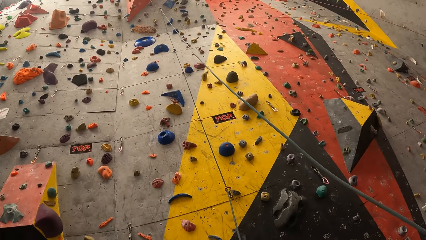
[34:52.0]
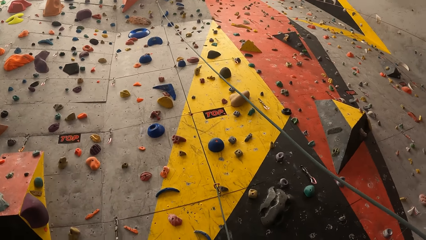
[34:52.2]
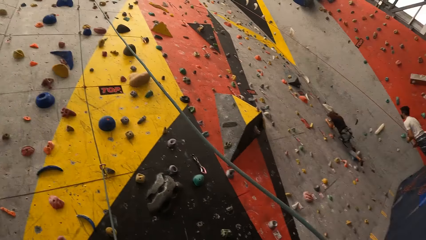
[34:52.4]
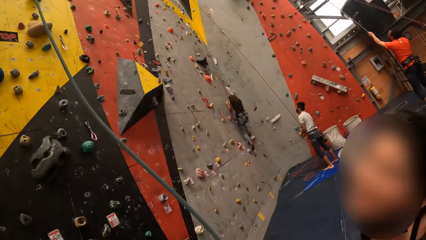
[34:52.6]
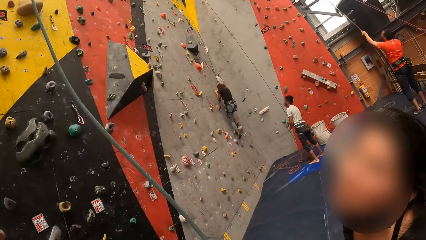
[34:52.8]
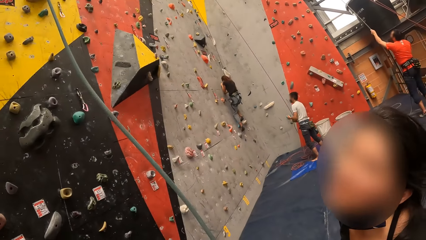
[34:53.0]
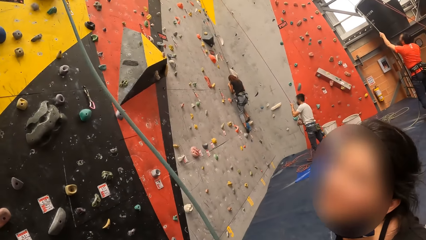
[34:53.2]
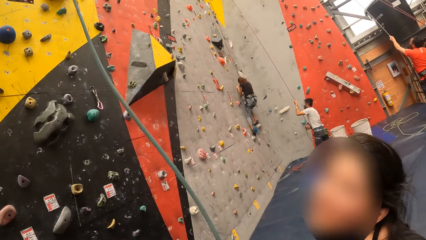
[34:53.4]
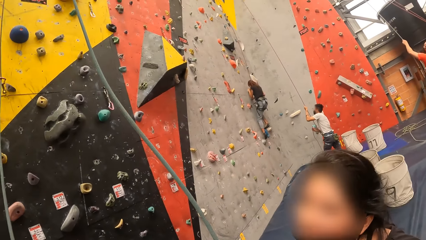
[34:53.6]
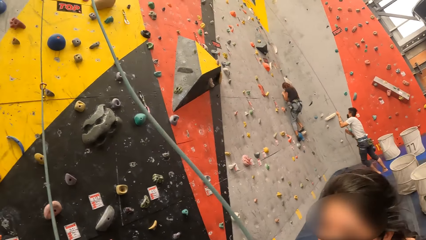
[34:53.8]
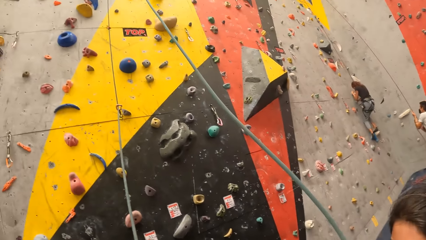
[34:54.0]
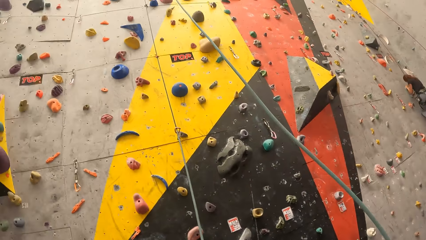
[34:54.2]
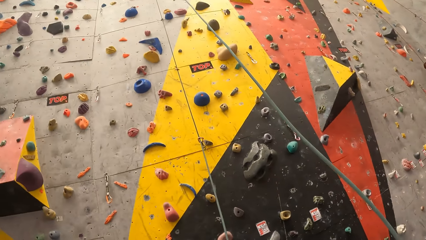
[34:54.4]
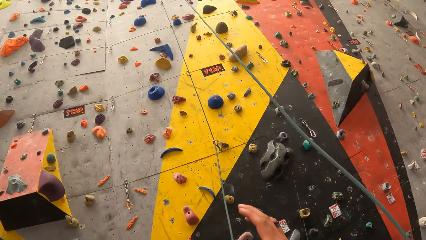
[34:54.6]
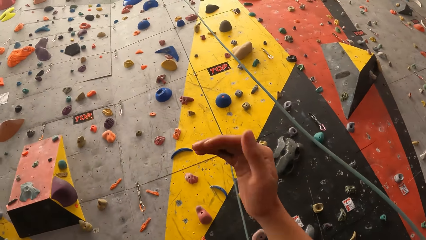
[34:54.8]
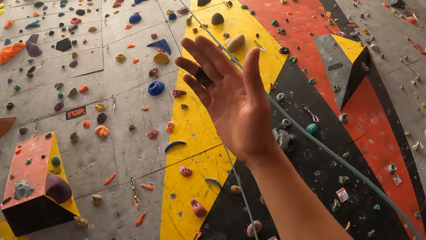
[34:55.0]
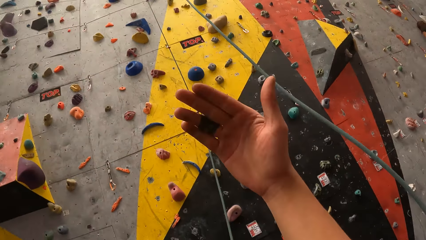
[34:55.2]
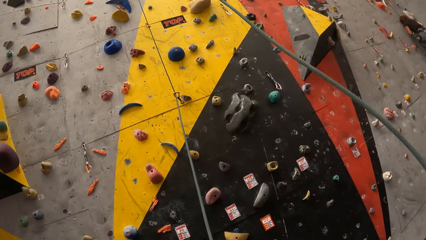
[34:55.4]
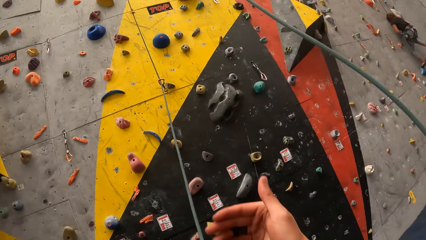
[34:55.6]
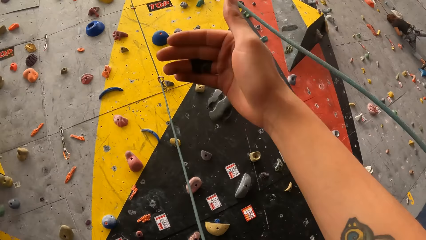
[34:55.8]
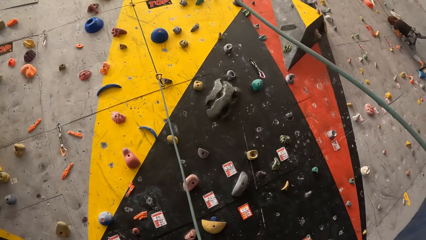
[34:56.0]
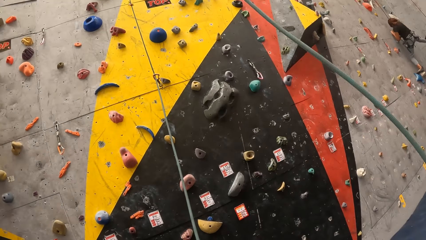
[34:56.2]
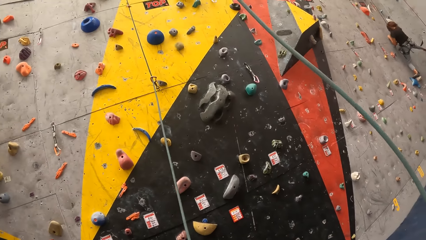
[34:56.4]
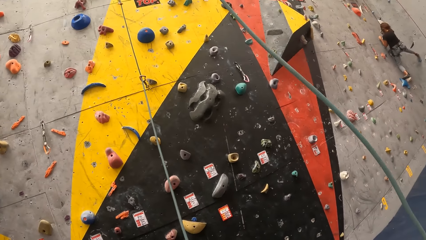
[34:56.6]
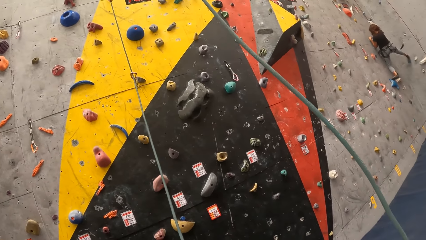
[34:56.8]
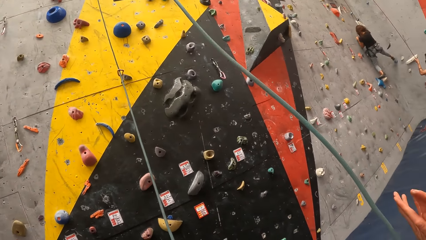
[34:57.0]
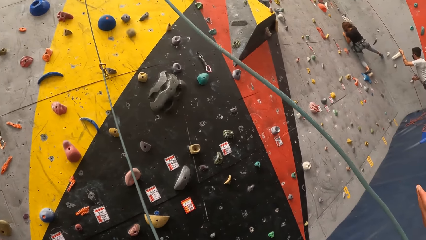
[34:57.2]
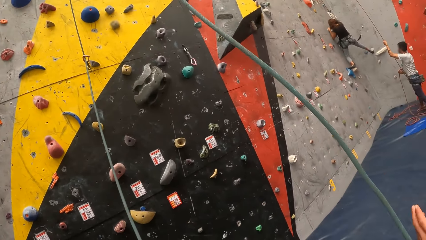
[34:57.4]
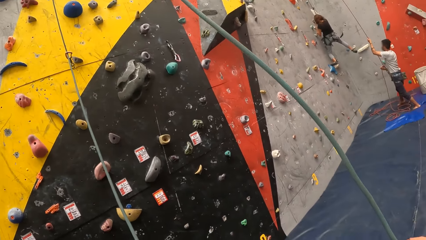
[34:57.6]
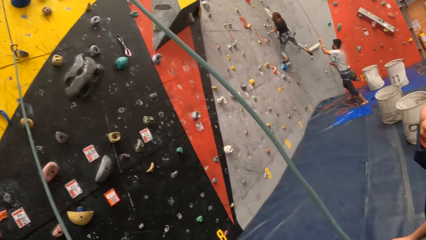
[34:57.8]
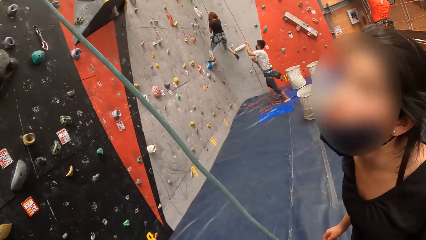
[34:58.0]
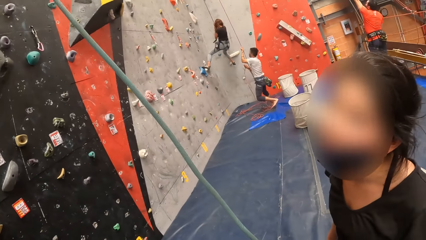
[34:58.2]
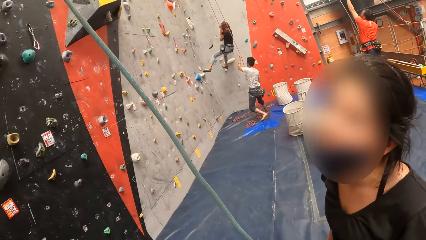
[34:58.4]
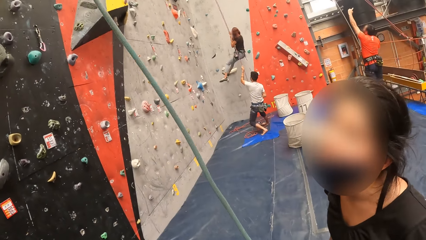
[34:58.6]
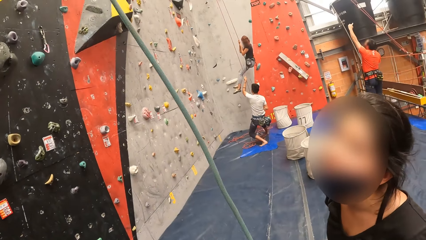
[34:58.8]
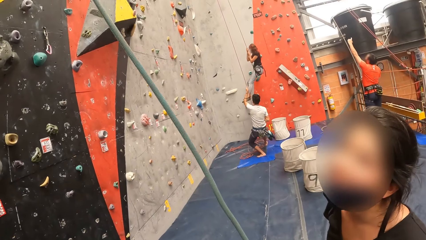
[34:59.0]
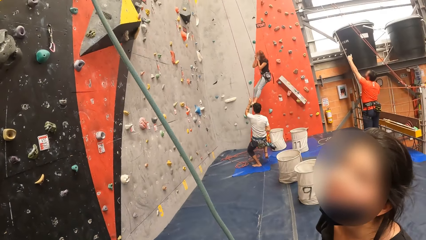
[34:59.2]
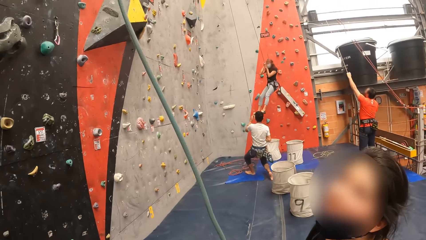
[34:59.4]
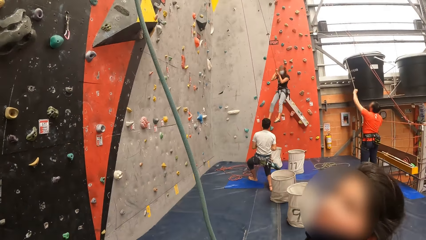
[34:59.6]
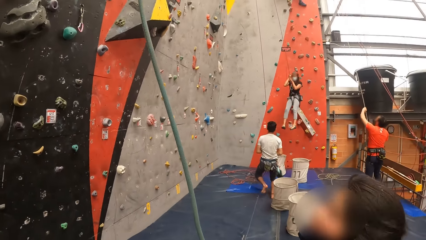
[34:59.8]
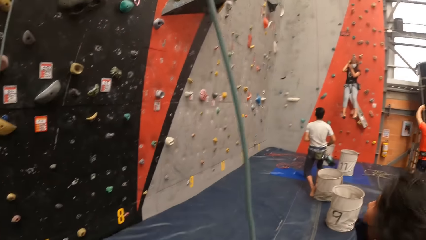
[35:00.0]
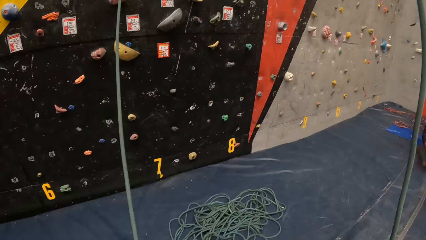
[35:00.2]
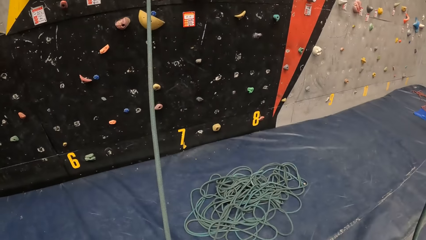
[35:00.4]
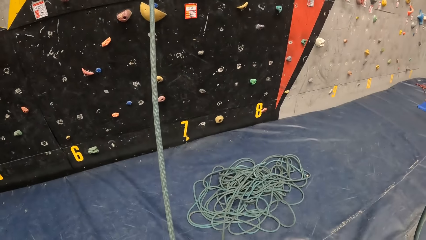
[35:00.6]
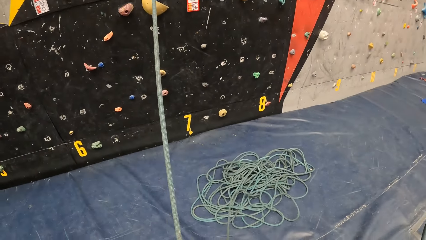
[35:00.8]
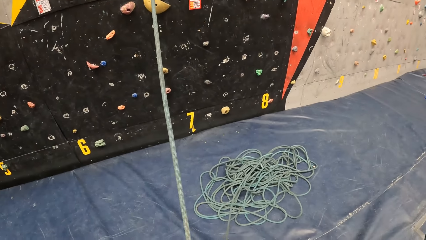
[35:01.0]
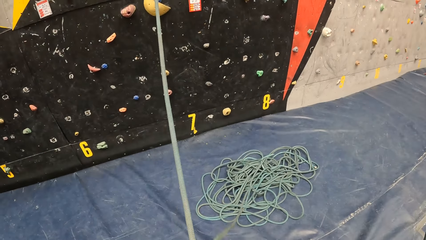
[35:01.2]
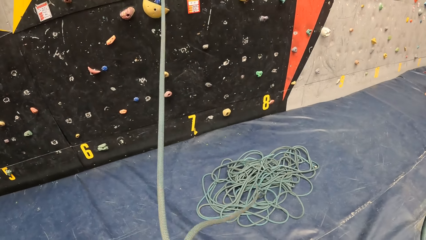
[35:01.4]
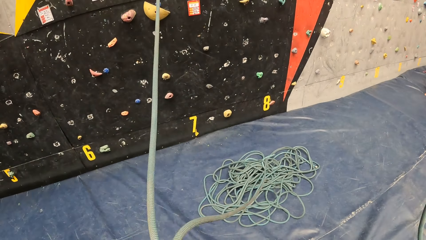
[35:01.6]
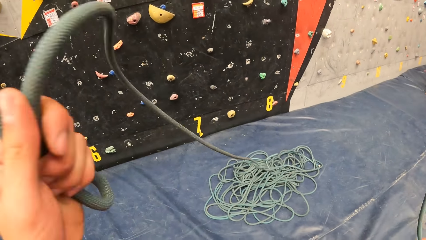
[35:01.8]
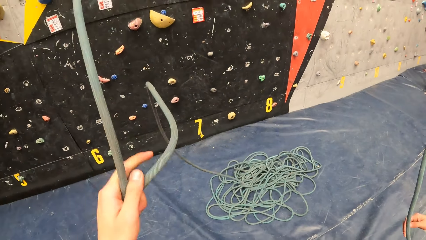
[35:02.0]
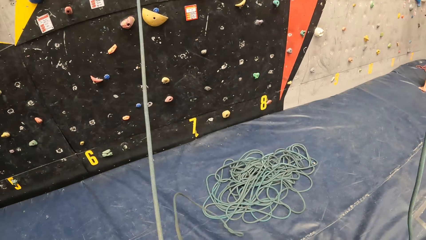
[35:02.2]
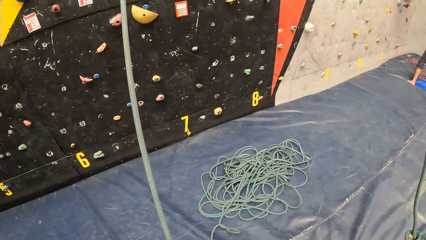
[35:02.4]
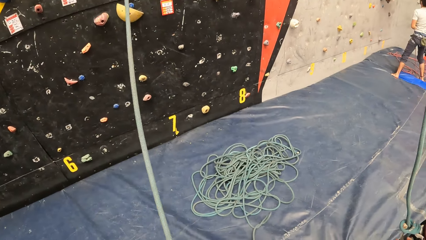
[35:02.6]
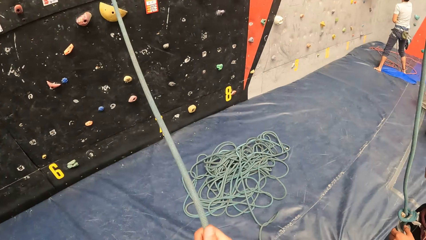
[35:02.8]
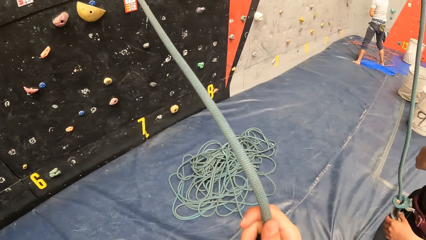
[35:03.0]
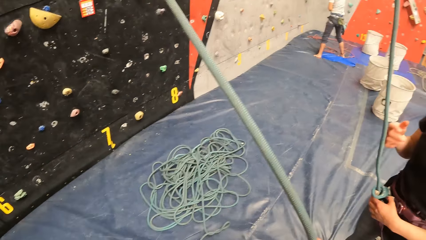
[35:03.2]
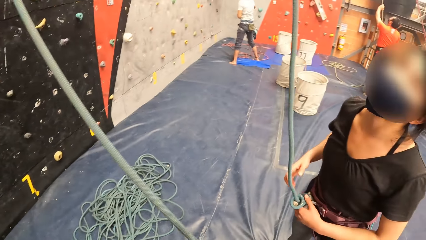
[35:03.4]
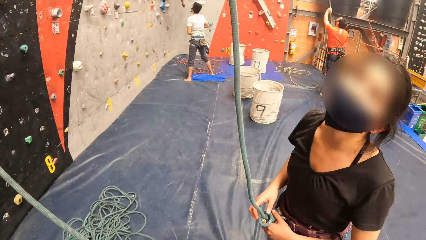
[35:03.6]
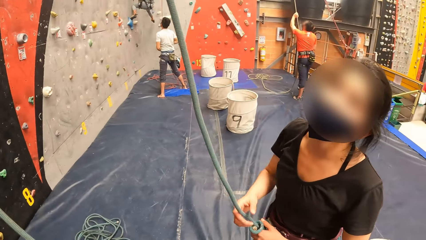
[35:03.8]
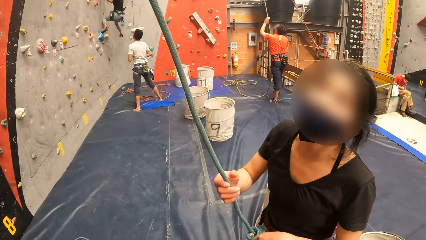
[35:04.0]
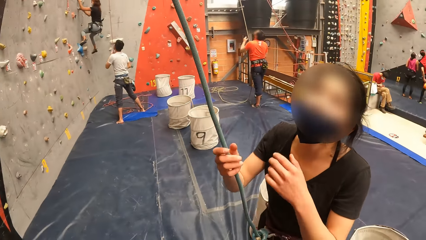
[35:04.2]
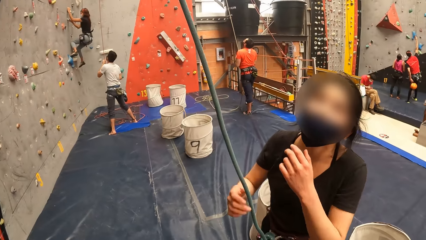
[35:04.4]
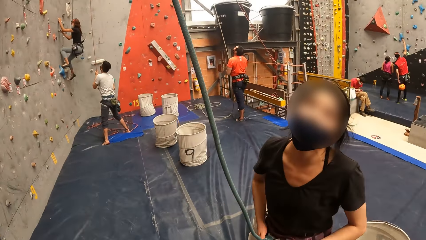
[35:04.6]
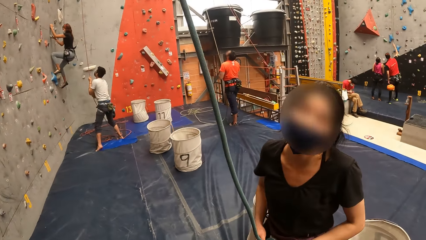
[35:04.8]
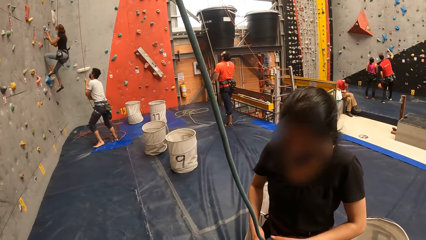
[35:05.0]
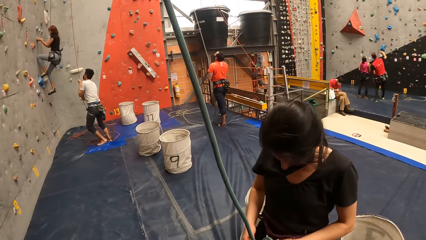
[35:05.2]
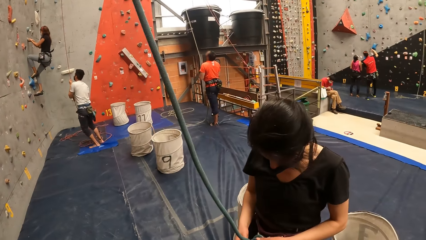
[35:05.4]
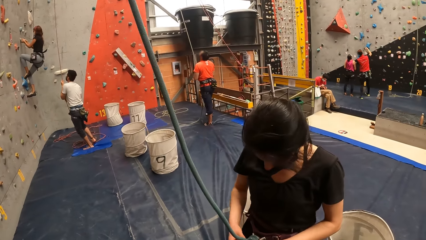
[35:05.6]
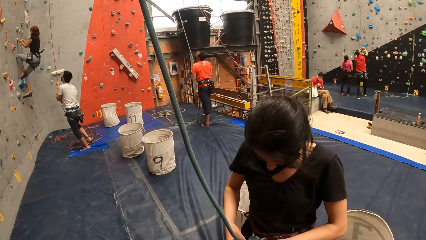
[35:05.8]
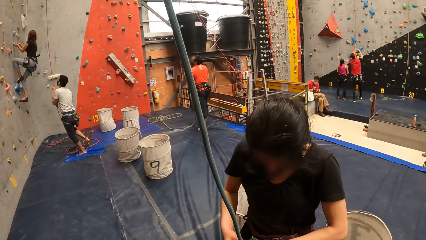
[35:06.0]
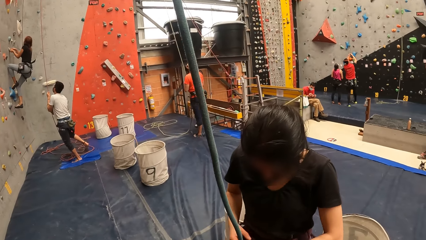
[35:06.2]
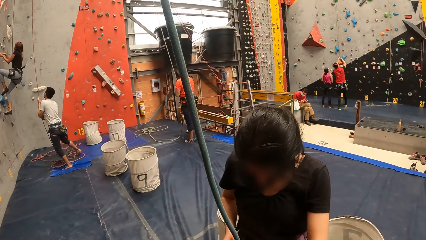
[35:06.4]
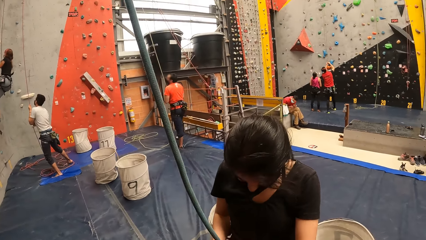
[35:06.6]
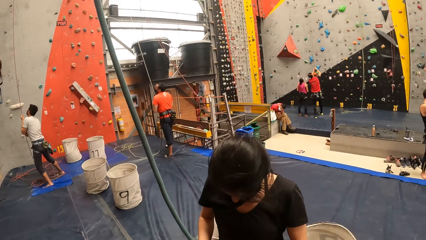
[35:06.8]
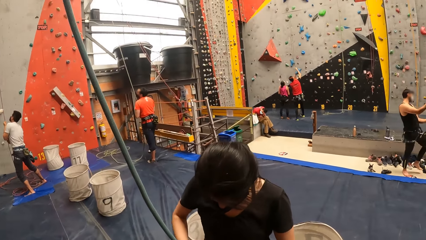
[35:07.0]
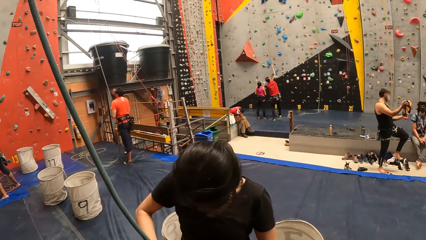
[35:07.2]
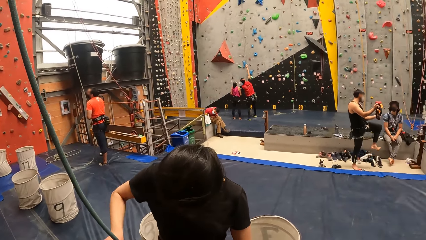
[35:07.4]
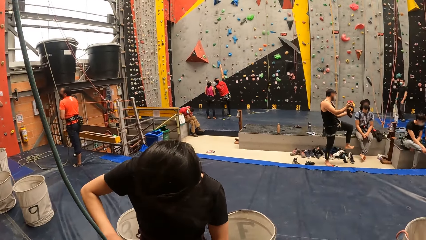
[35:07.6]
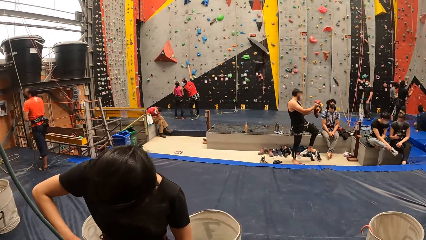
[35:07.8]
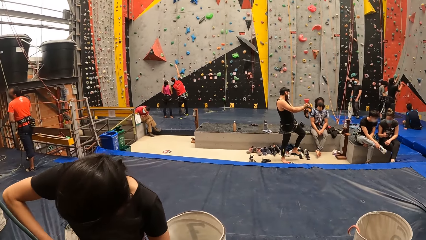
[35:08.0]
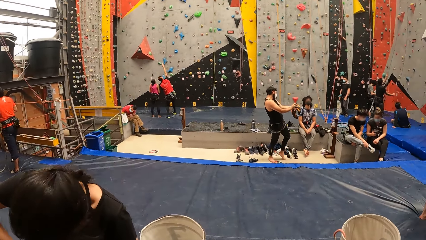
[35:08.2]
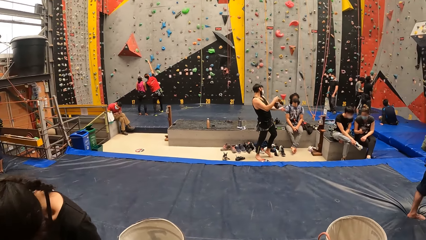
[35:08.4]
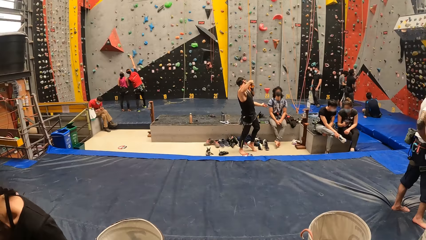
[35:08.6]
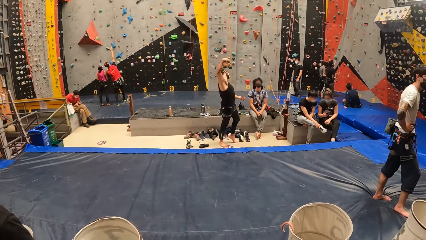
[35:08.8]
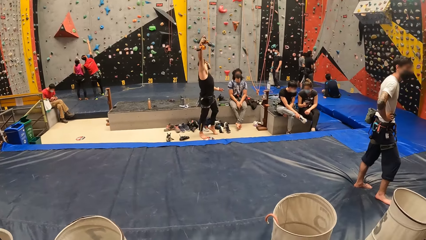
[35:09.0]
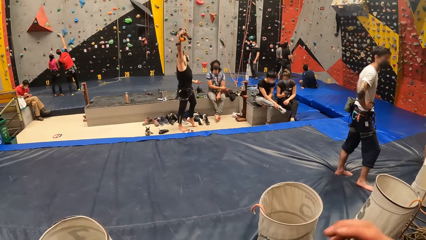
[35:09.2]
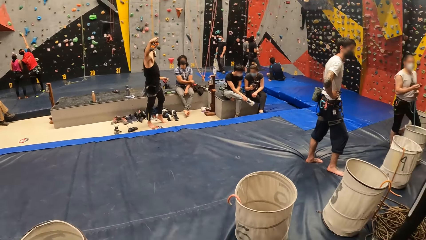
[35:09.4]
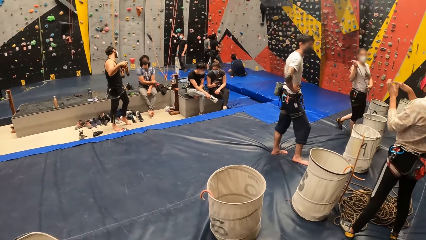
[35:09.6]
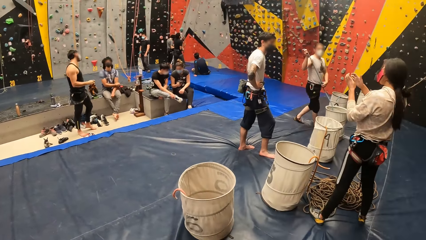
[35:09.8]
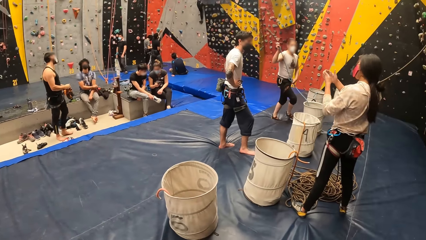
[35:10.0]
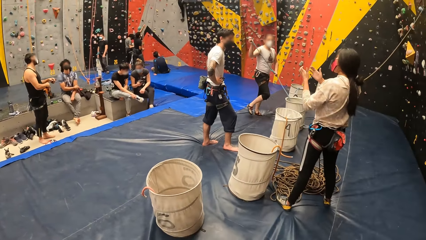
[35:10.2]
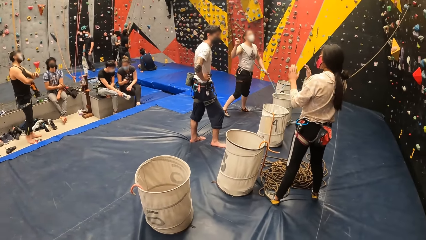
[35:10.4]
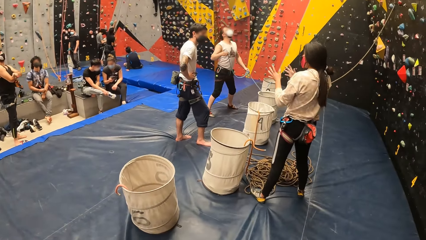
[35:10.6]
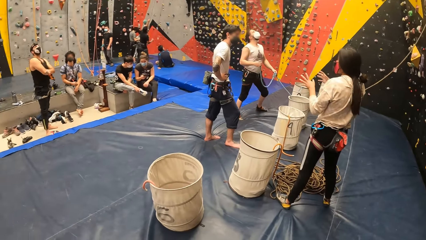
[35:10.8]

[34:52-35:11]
The camera wearer interacts with a woman. He lifts his hand. He signs the woman. He looks around. The woman nods her head. The camera wearer pulls the rope. He holds the rope. He looks around. He interacts with the woman. He looks around.
